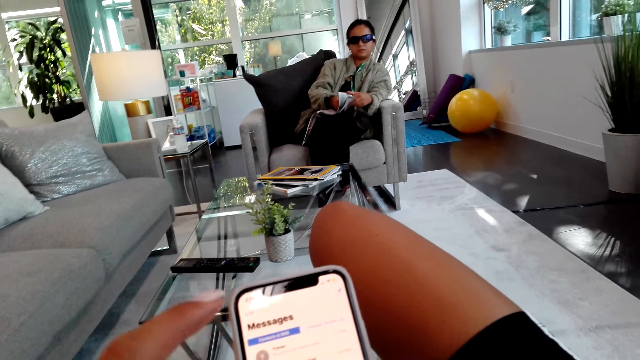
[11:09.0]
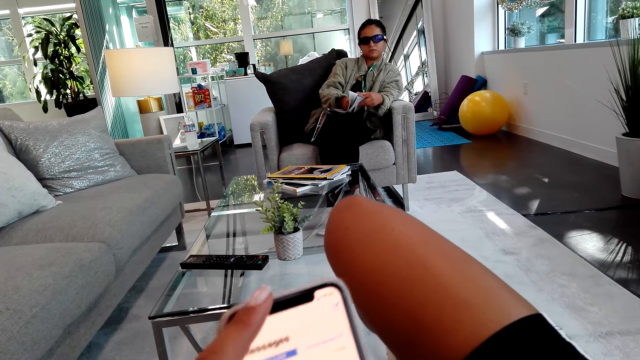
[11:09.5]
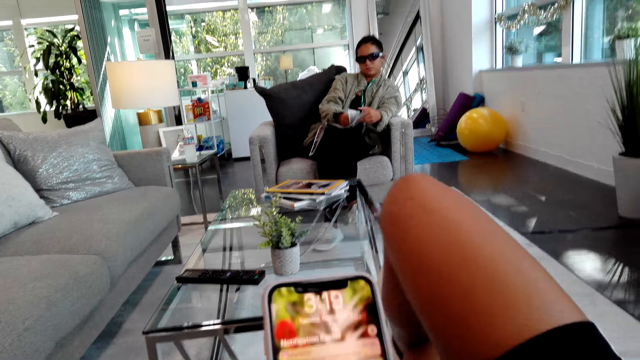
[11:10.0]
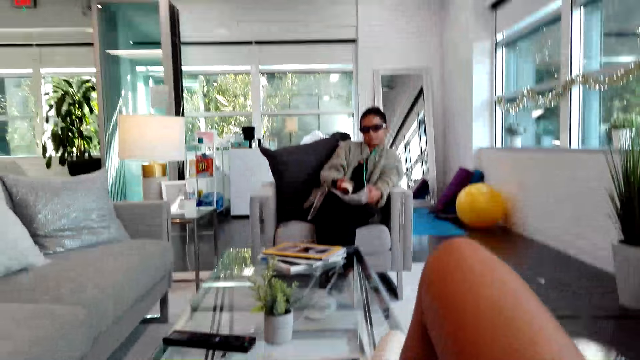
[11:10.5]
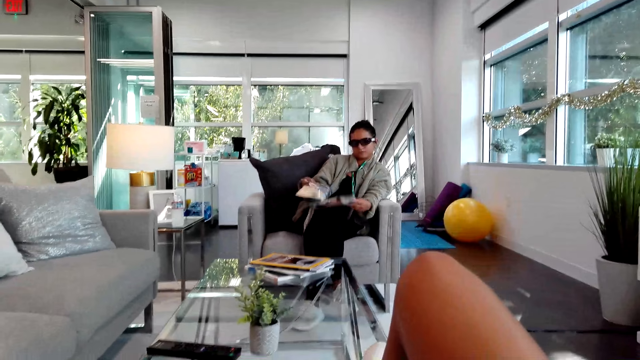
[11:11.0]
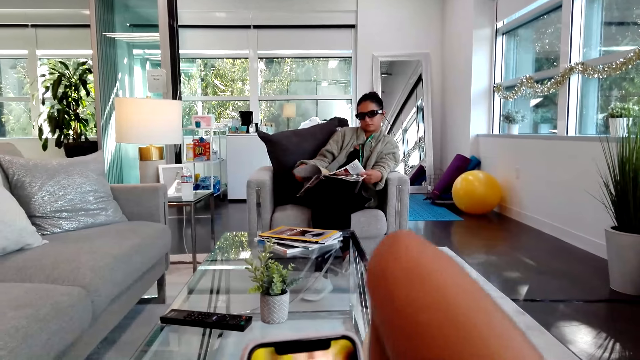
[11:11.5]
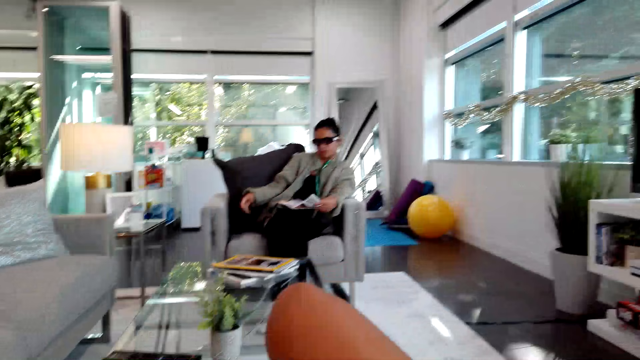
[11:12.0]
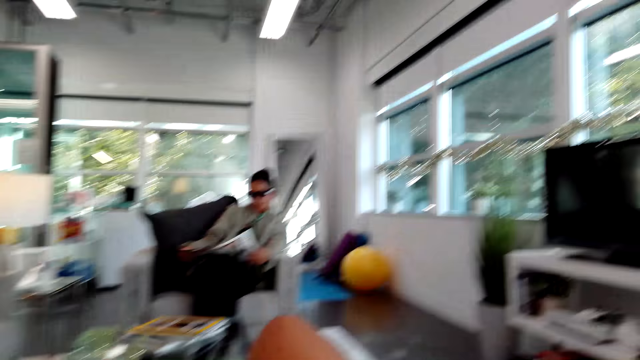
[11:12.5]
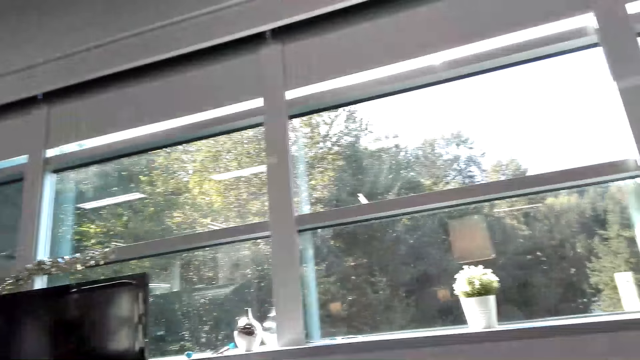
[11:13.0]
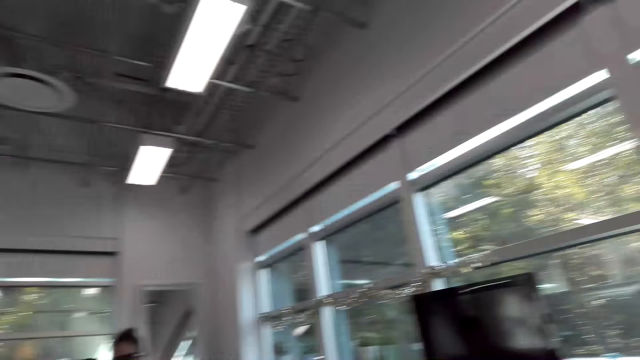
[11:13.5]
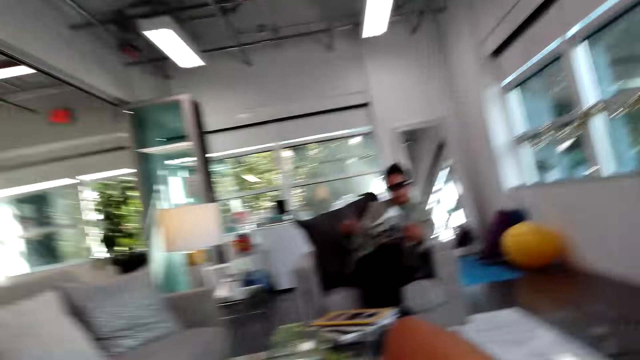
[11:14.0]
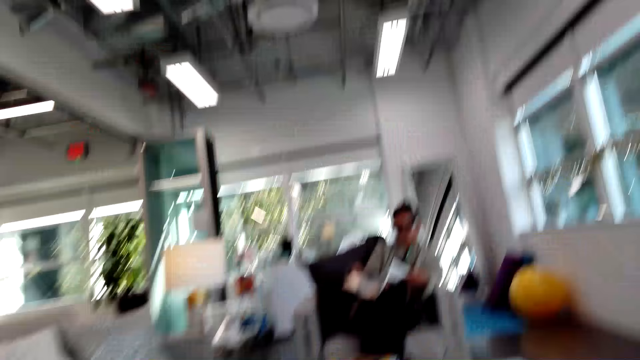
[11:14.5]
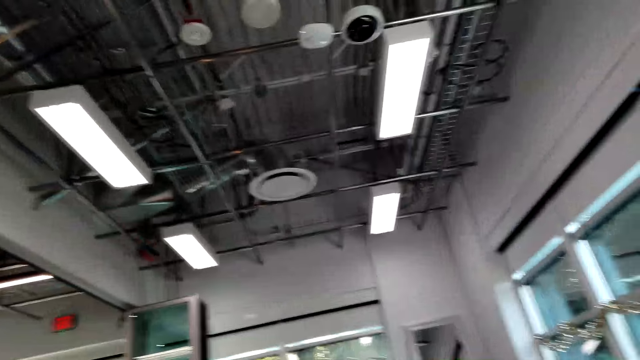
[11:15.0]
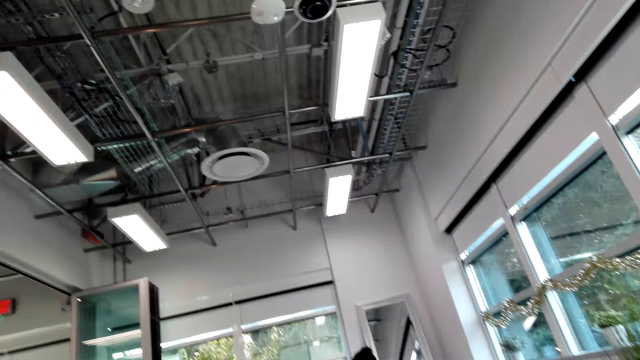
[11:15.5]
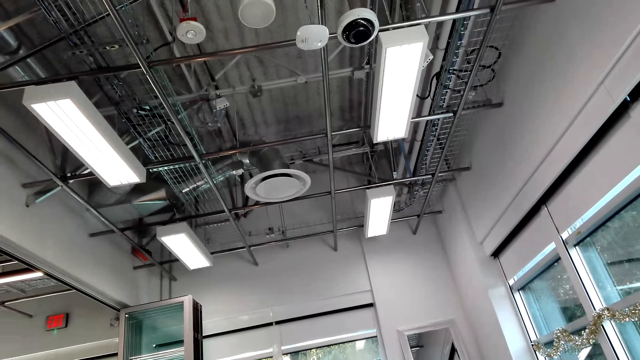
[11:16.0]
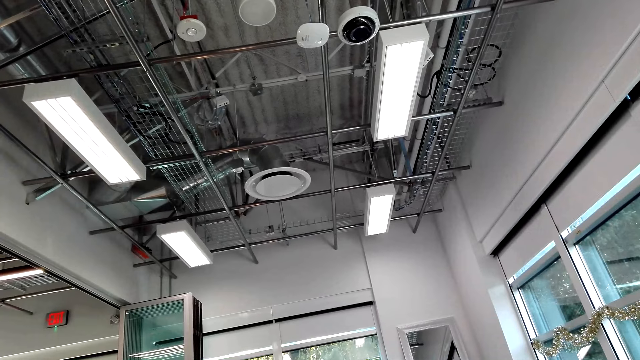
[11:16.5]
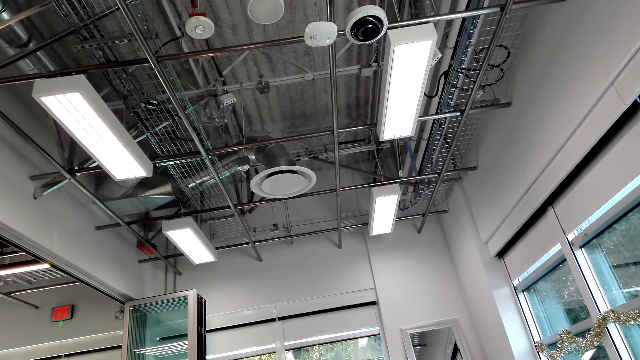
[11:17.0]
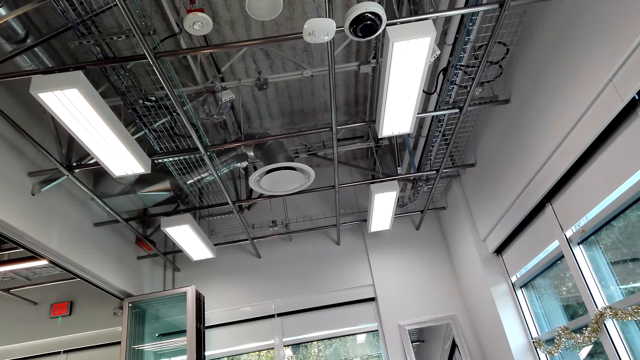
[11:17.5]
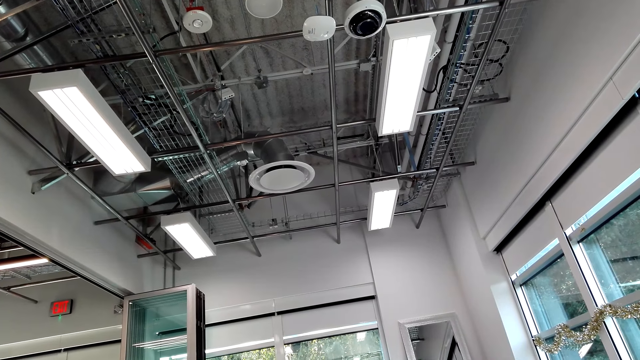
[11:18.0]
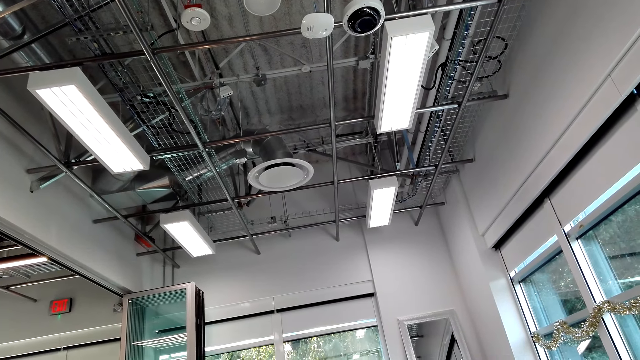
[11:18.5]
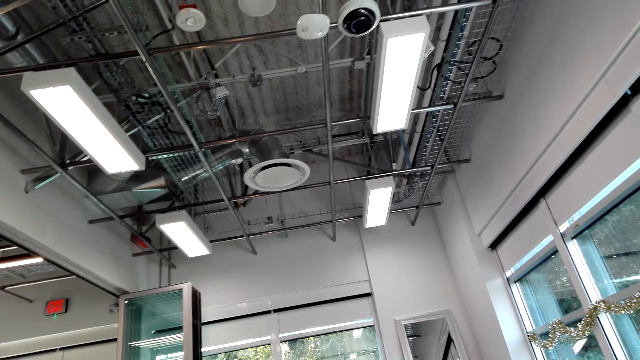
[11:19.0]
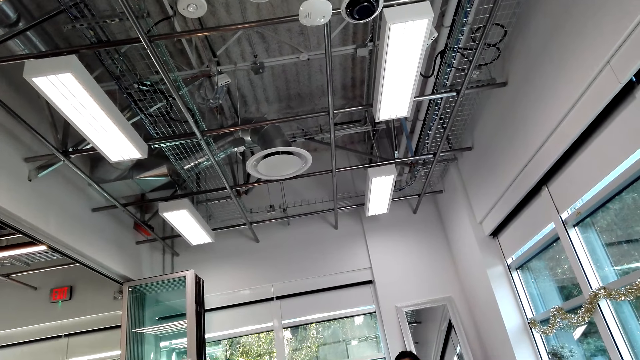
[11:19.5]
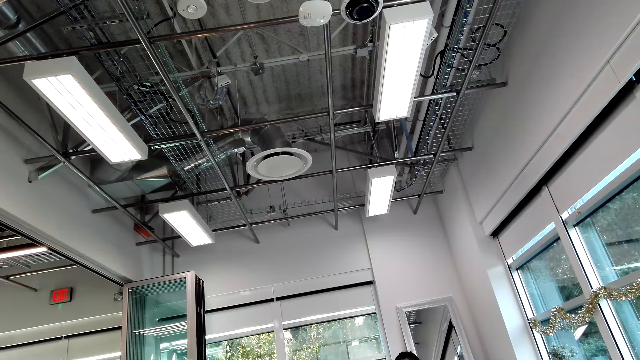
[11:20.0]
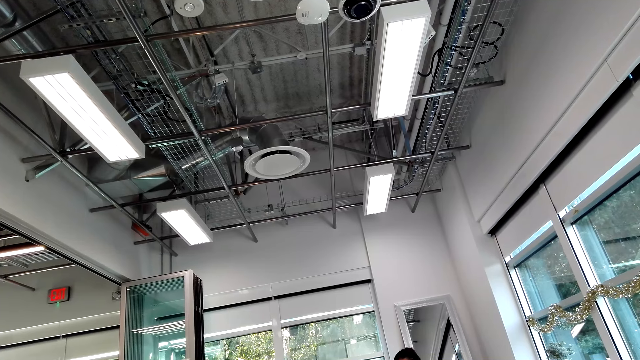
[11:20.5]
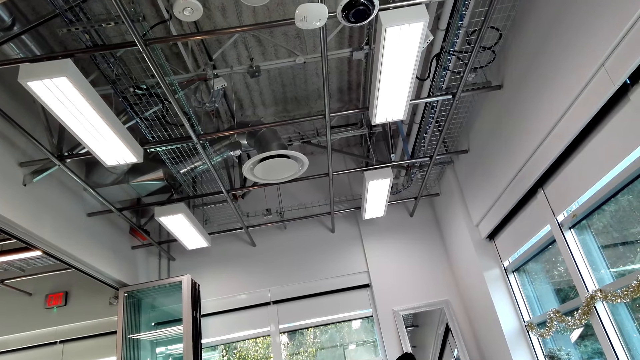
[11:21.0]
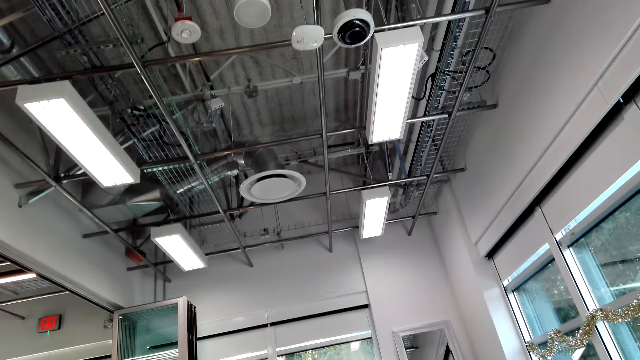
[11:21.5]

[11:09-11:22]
A woman opens a magazine page. The camera wearer moves a hand. They stare at the roof.

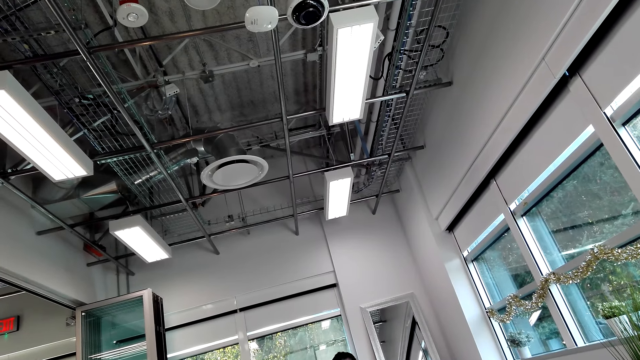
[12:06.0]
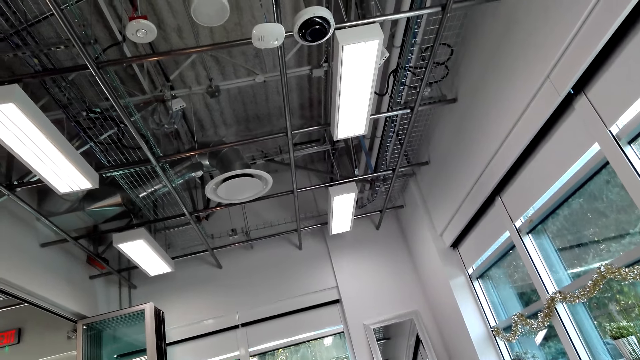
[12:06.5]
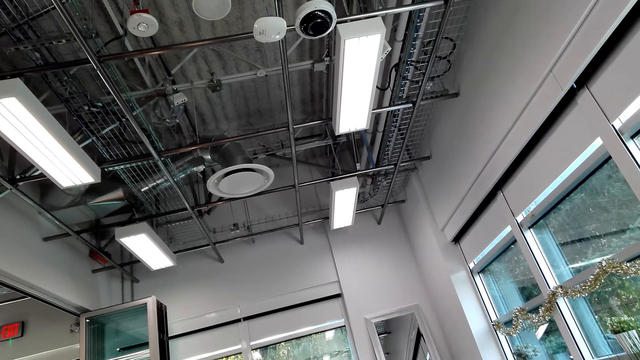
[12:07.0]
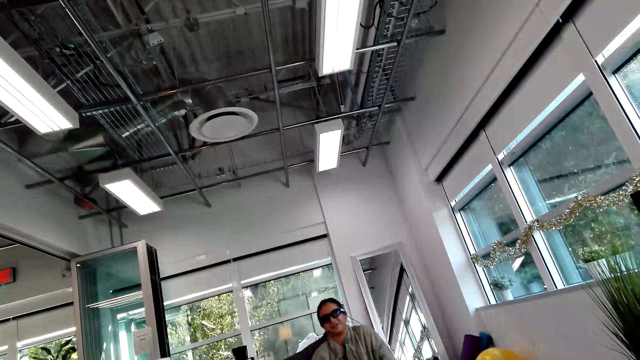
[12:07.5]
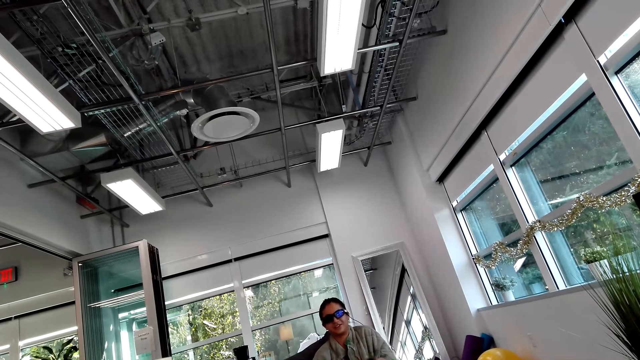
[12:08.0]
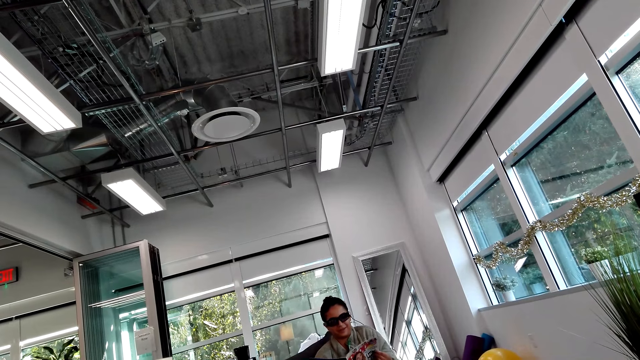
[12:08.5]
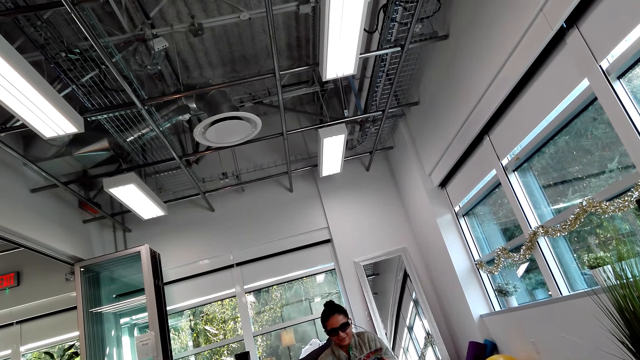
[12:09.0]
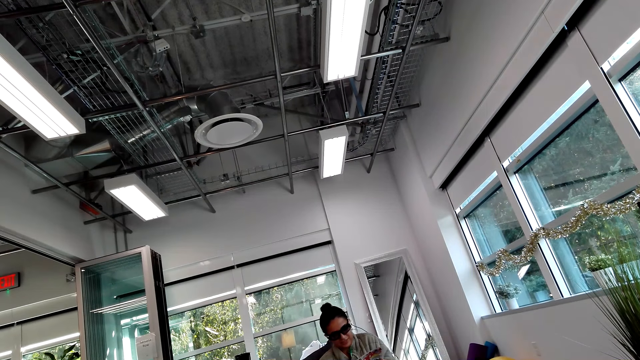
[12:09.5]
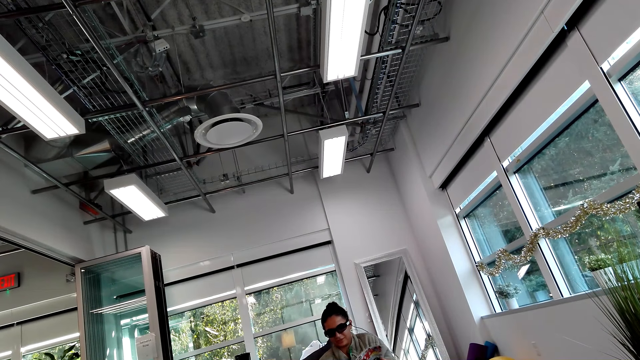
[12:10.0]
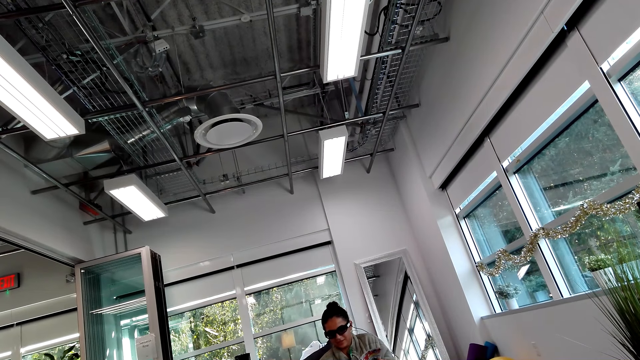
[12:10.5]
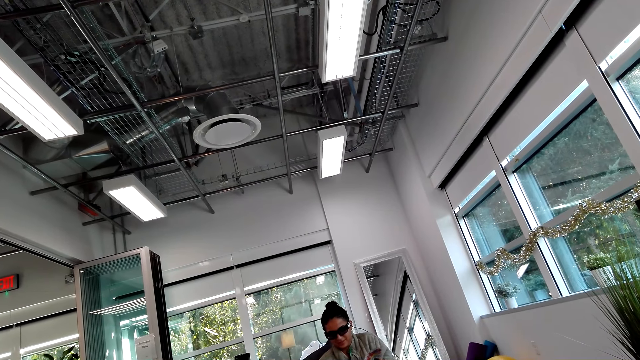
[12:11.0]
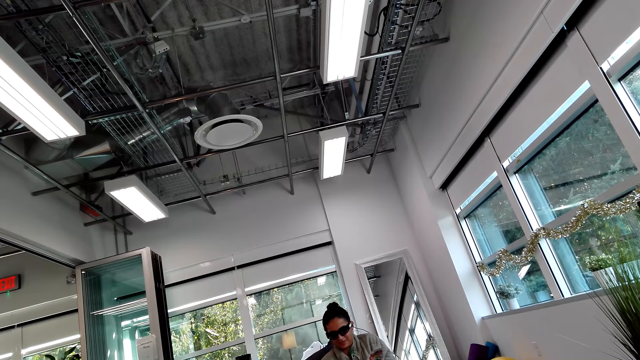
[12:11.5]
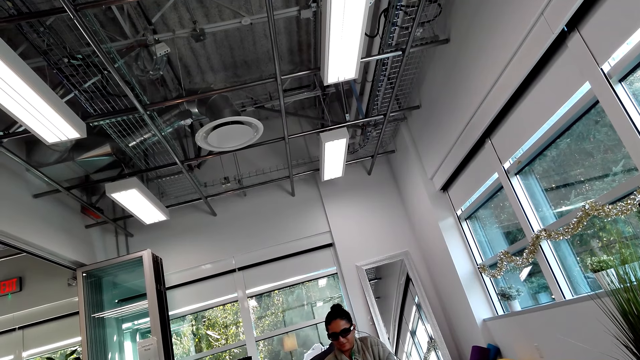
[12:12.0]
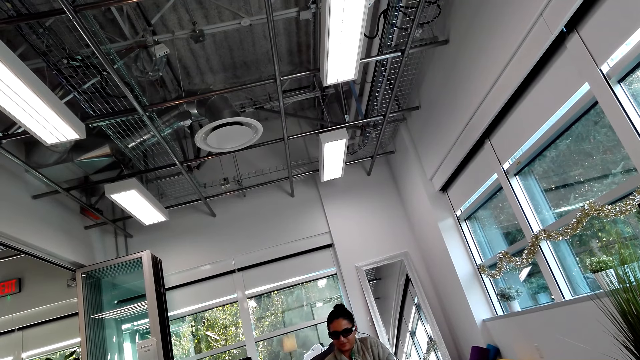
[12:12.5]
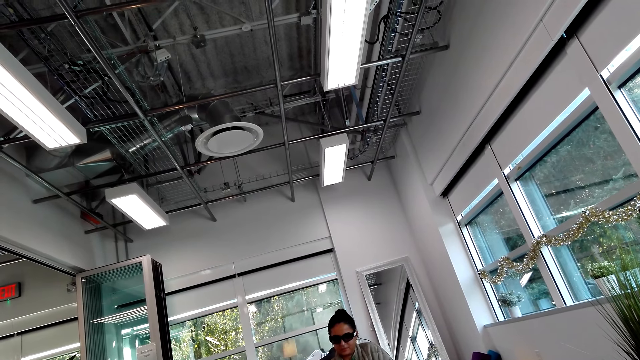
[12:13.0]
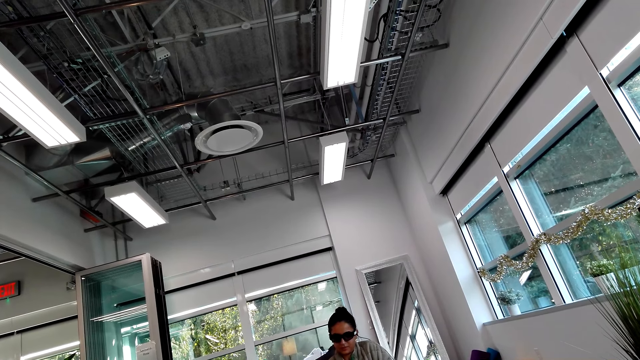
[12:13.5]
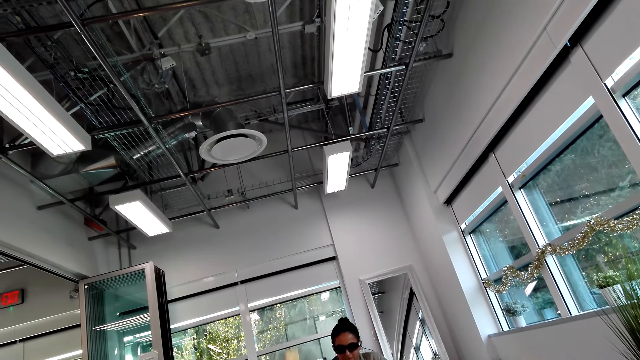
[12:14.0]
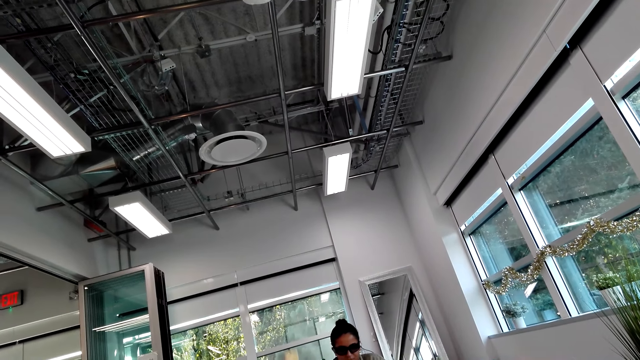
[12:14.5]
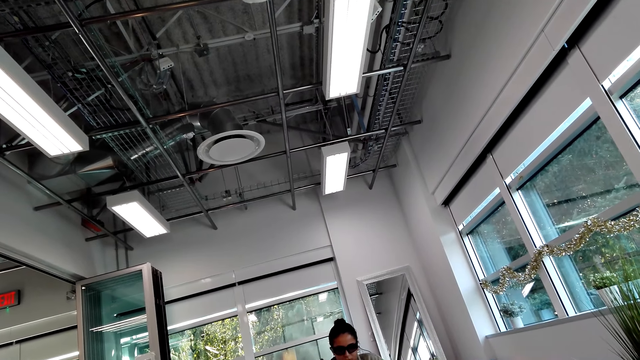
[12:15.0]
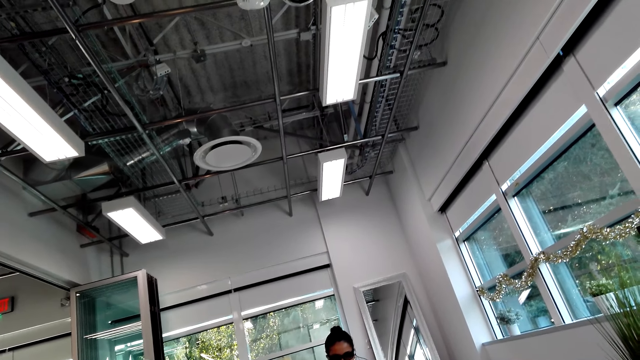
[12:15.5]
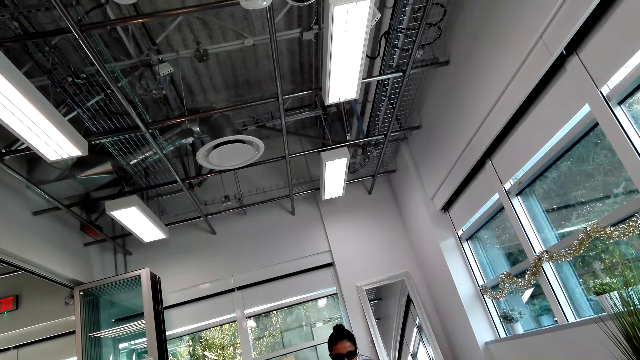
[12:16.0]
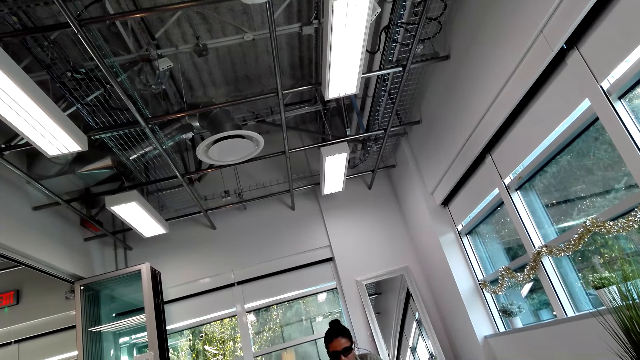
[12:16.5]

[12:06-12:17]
The camera wearer stares at a woman.
